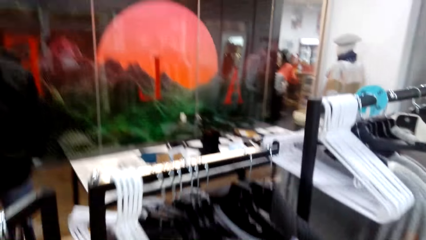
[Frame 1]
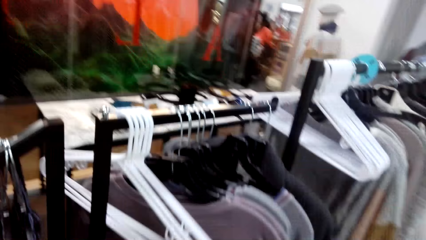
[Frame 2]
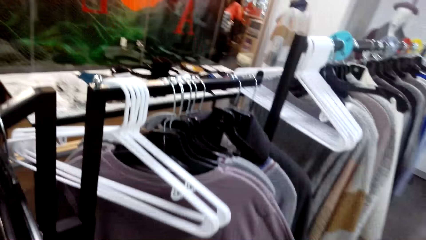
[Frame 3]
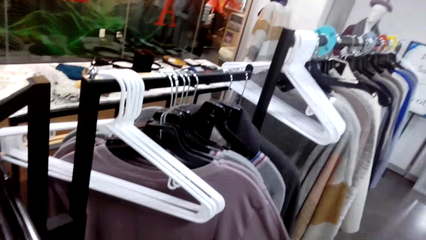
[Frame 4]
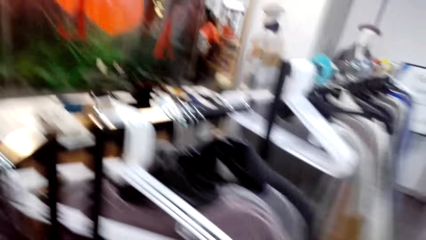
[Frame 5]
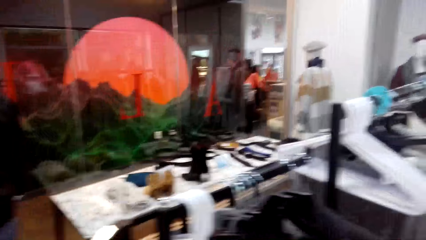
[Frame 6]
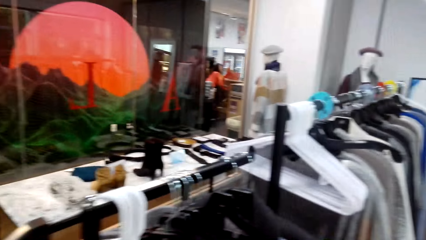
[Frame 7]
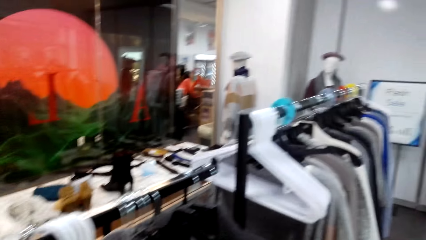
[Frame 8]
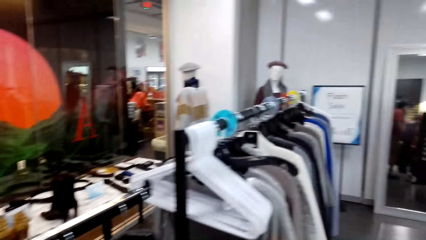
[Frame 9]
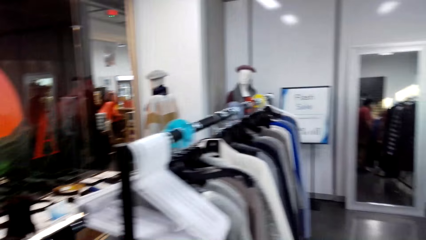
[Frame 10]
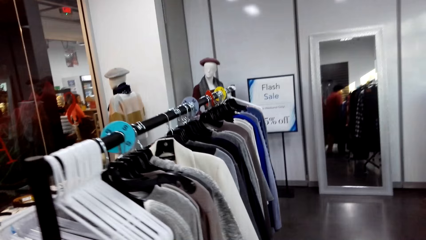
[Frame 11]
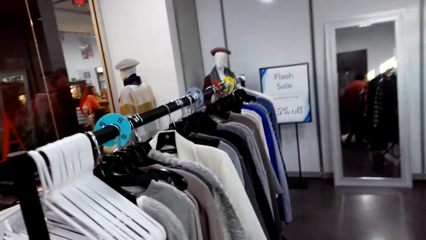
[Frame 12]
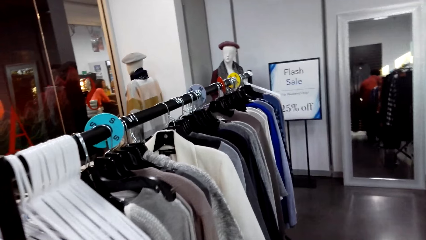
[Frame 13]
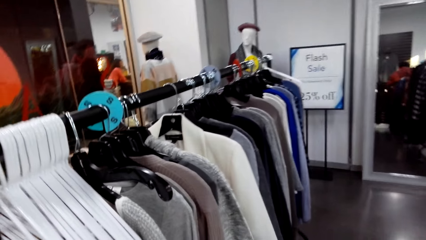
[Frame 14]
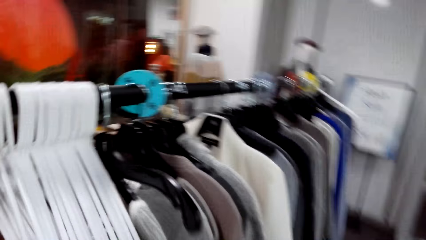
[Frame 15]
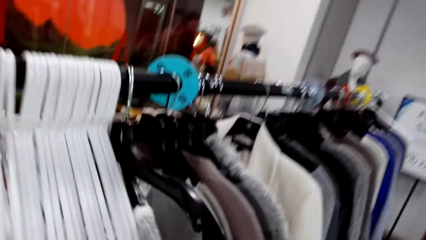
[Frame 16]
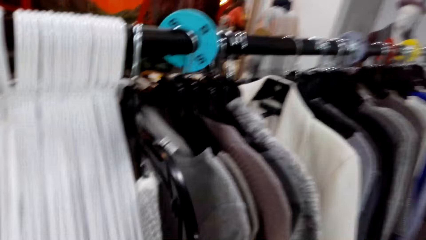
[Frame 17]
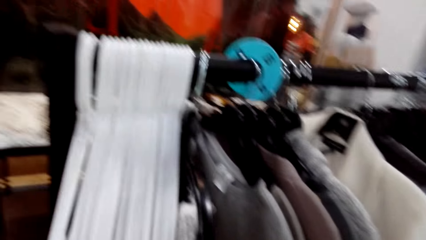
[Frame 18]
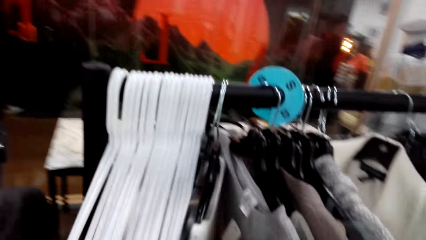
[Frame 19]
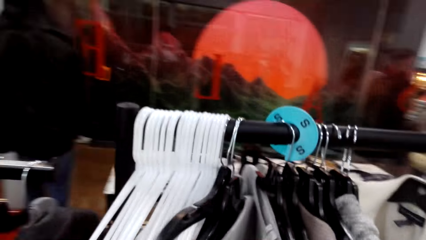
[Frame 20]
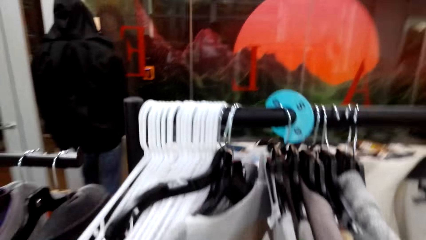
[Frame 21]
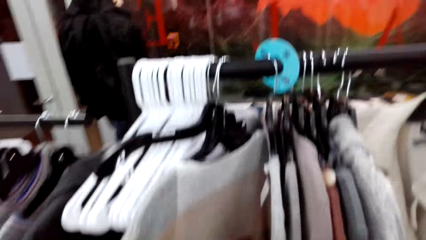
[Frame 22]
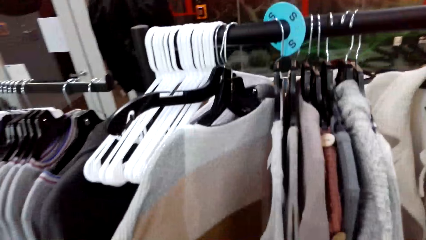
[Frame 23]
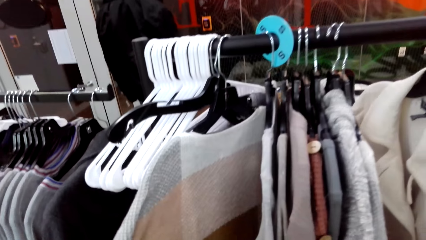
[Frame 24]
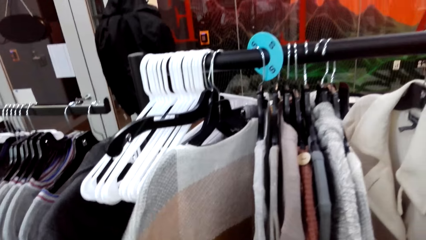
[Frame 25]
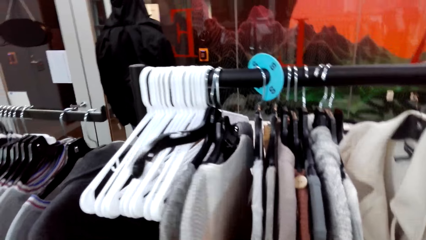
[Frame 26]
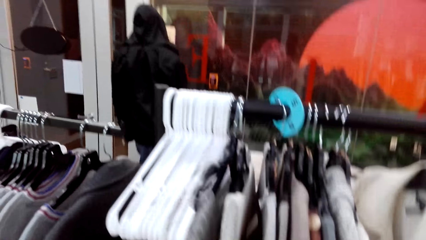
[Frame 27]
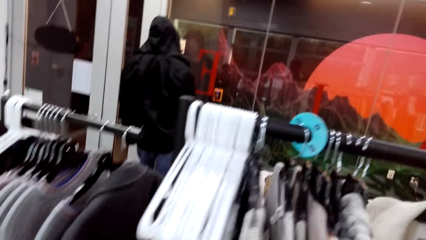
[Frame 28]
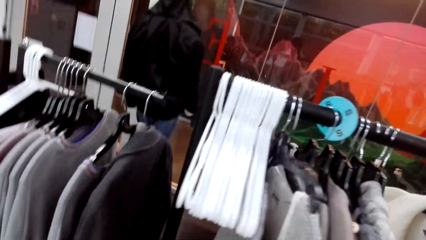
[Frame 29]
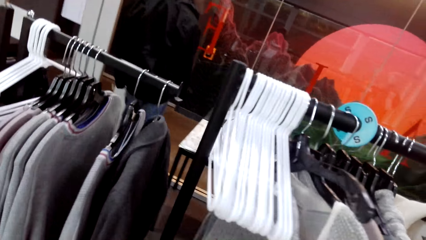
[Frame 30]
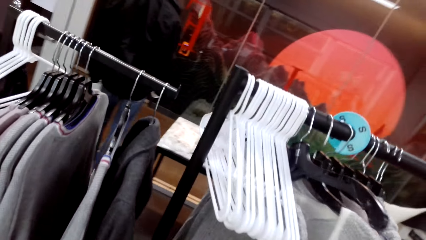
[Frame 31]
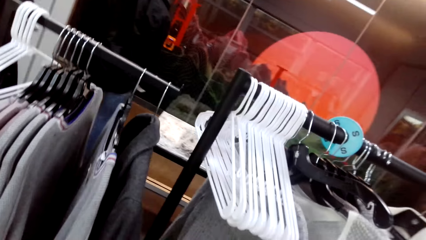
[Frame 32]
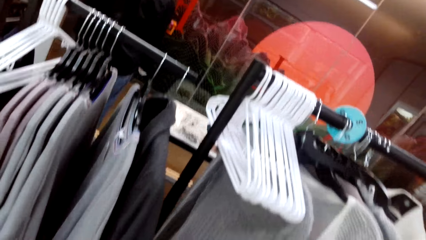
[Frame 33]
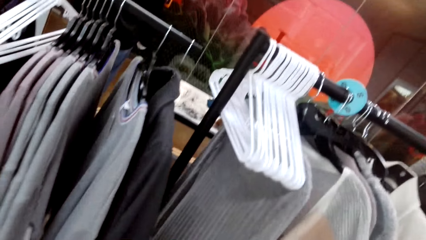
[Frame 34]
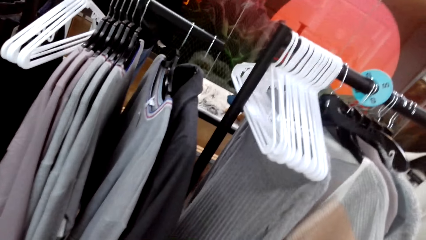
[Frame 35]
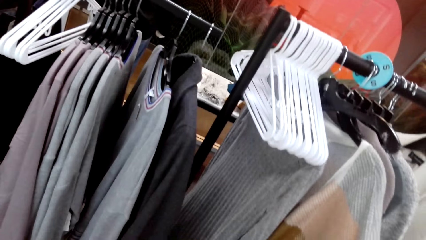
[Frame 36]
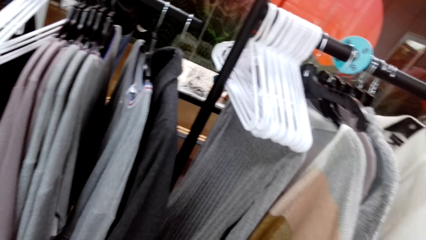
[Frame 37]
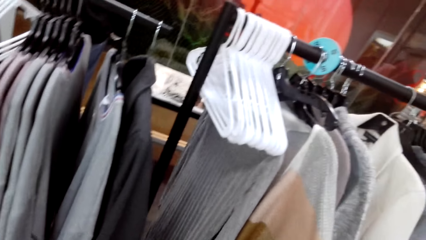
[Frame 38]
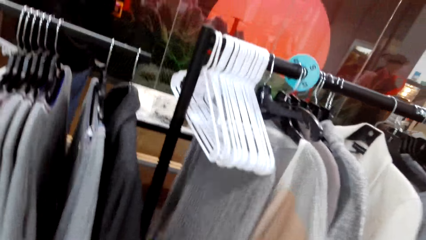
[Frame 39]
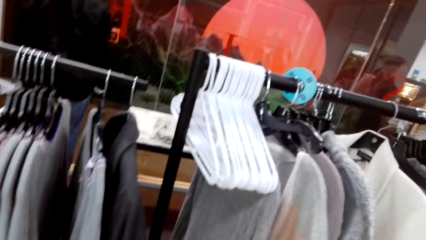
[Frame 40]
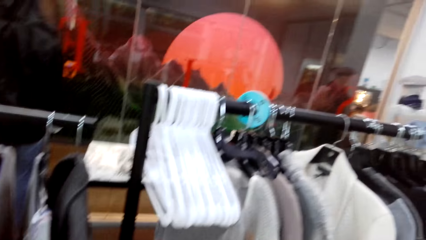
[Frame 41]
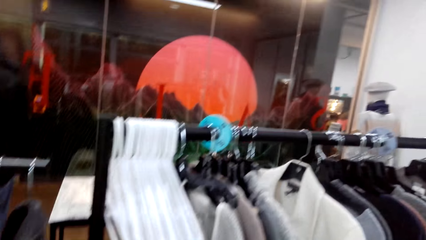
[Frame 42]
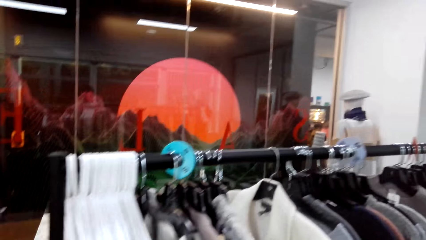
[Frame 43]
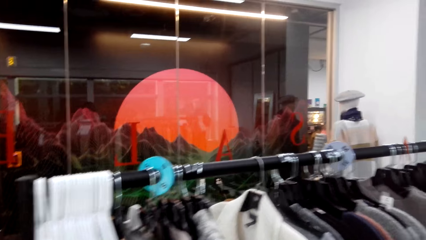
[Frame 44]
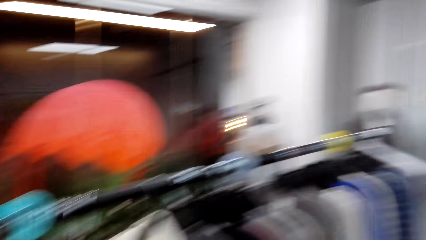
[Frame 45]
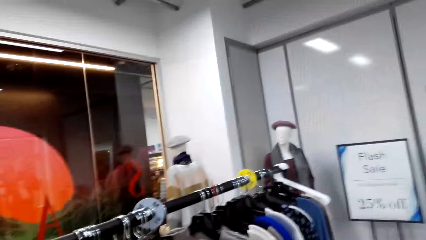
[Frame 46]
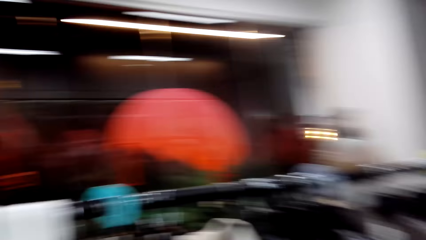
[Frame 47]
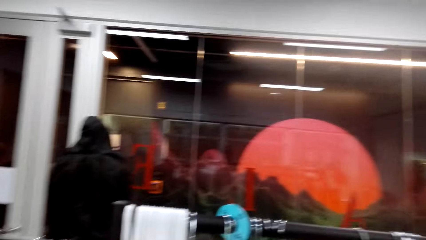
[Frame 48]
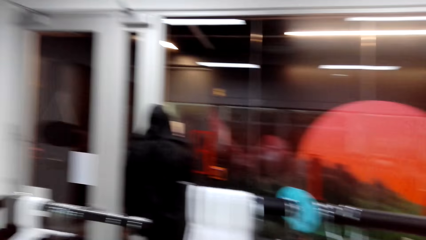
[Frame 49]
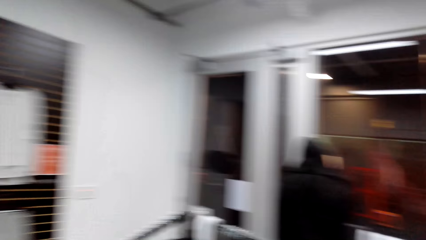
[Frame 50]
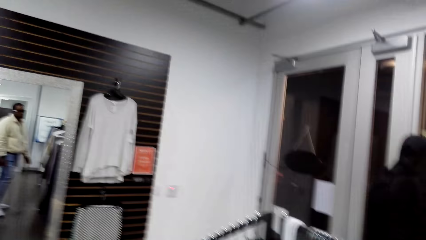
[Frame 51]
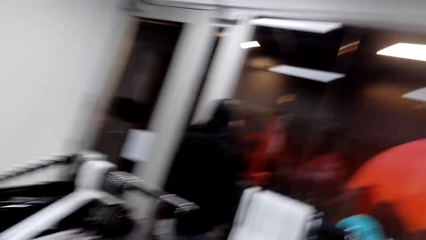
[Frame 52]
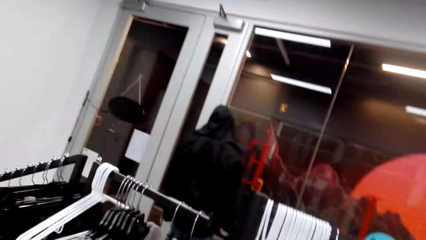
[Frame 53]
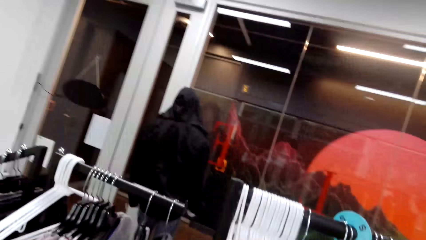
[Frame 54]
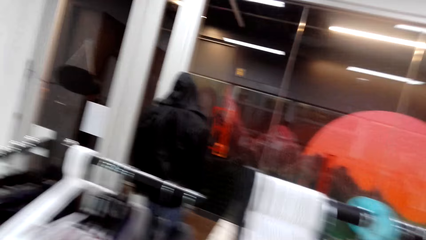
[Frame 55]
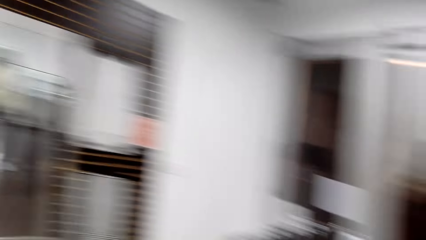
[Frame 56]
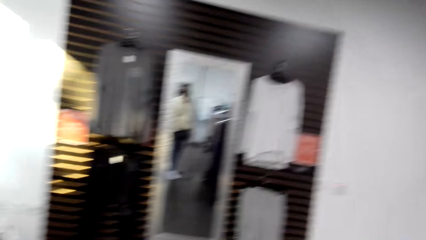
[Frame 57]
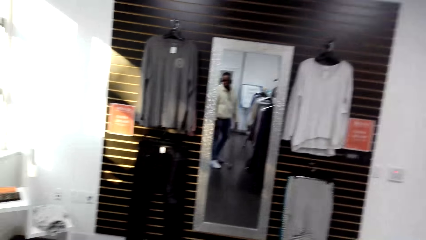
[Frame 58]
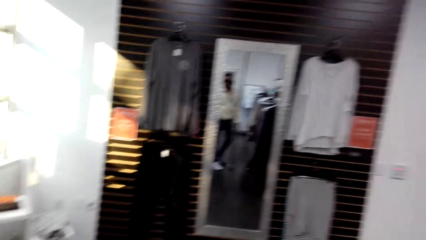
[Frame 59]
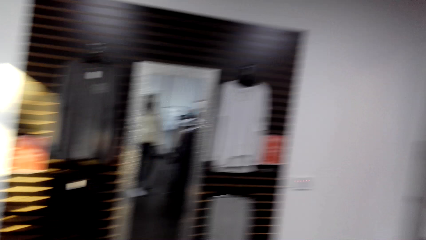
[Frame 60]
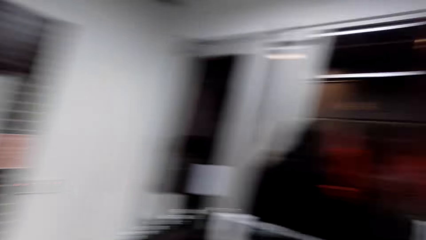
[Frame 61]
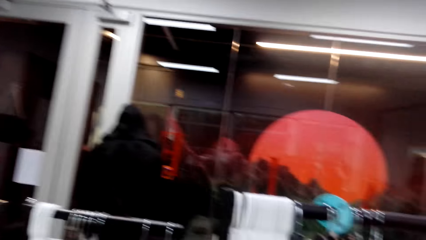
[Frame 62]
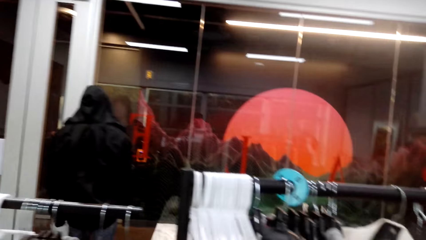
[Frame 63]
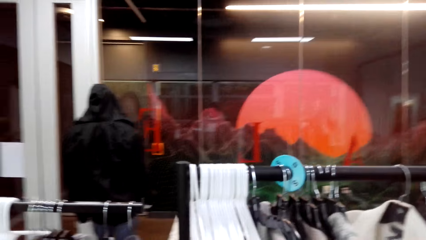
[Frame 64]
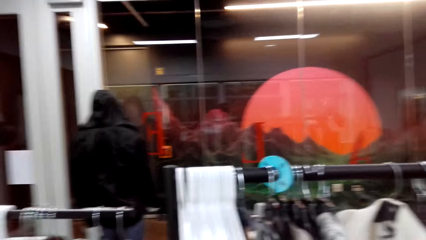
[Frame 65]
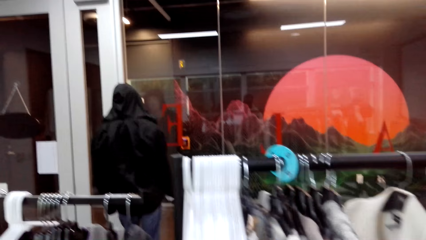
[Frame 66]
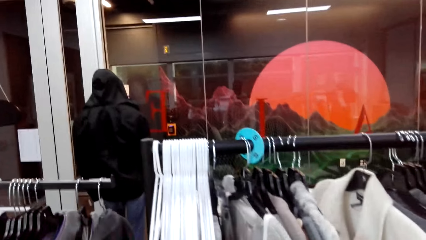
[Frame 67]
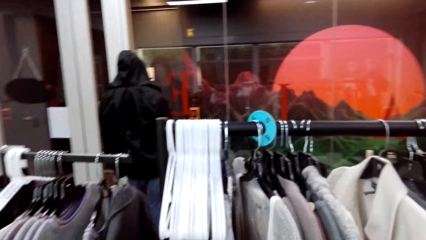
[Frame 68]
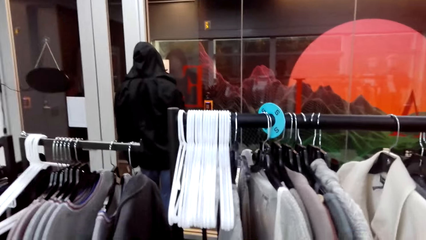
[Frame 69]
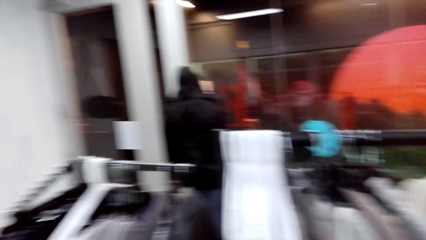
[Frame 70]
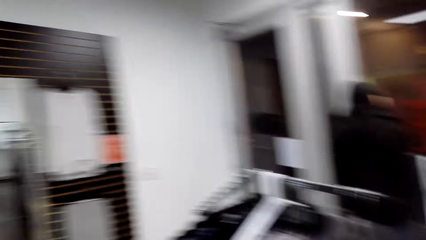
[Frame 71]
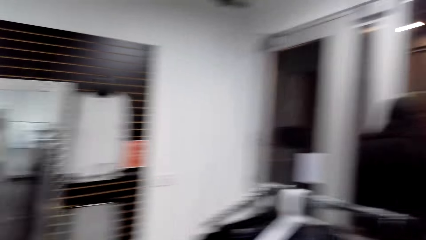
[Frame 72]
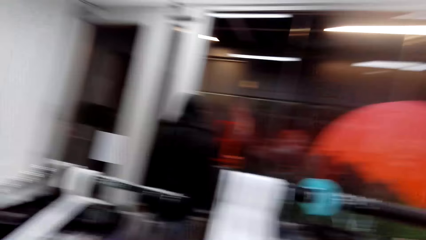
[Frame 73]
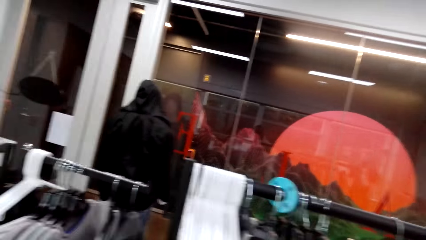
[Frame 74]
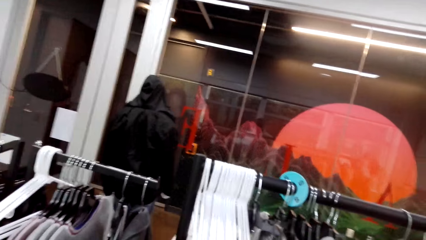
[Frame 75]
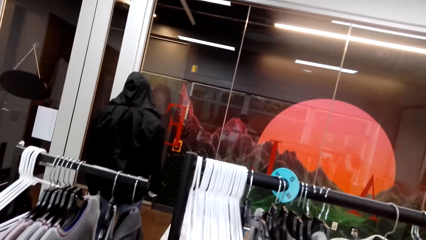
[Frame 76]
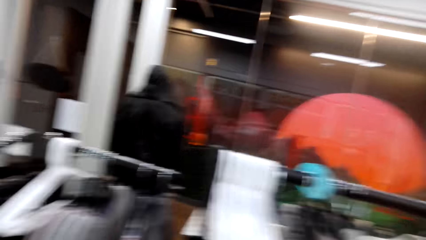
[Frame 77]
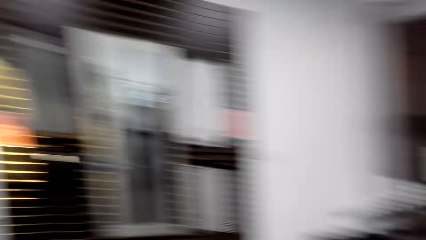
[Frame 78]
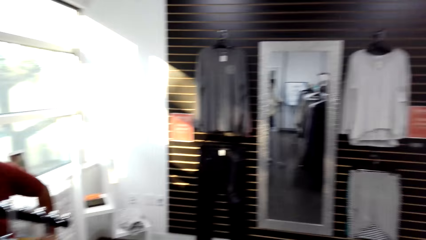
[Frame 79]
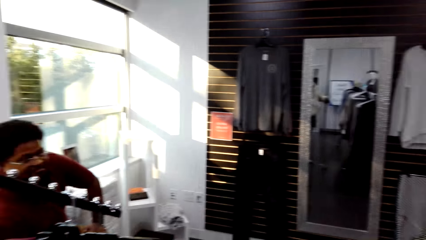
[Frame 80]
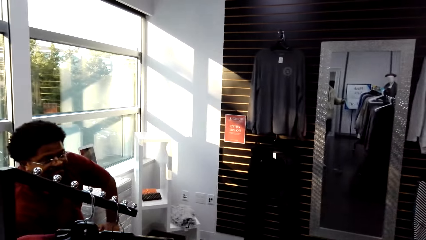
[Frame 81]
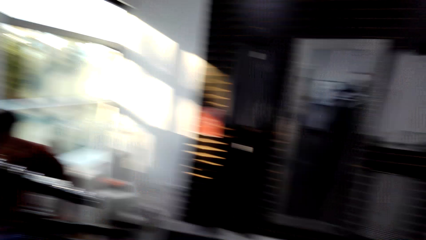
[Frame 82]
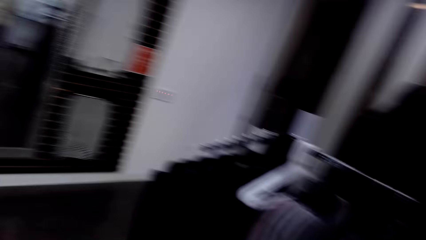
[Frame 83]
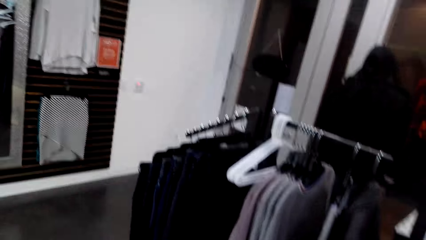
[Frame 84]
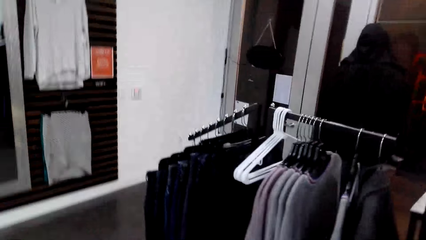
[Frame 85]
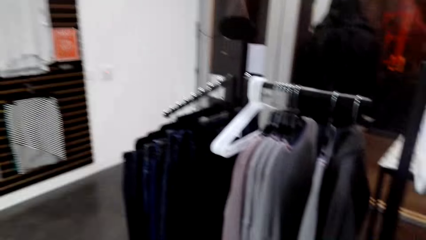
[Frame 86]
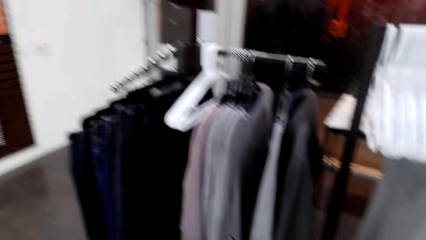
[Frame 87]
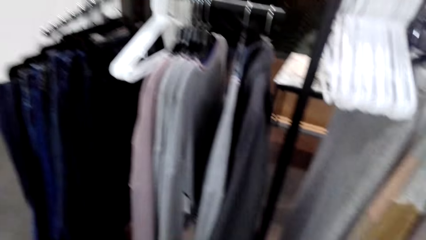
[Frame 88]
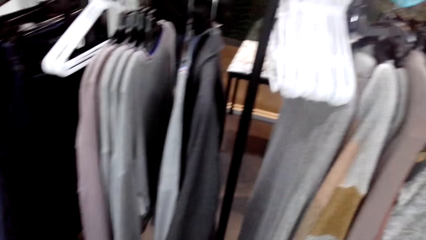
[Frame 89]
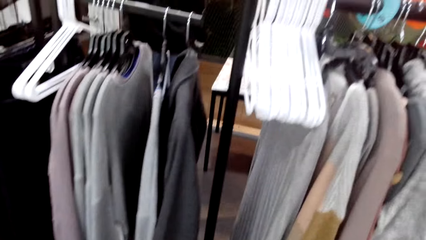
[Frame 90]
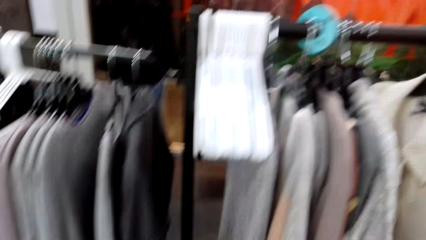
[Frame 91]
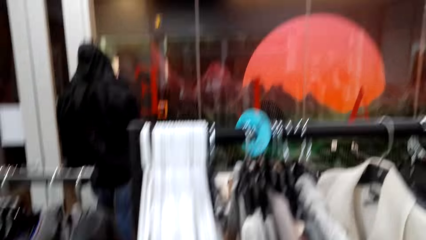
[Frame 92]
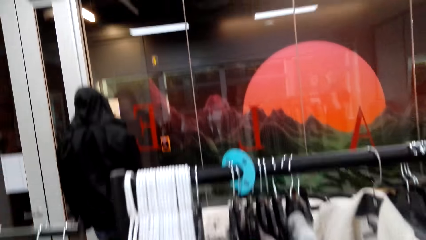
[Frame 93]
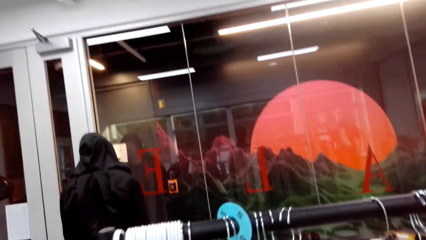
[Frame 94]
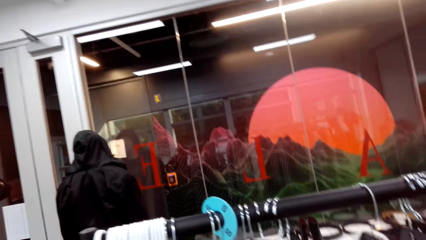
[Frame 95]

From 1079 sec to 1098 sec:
The camera wearer talks with a cashier, walks in the boutique, and holds a sweater. The cashier talks with the camera wearer. The camera wearer moves cloths. They look around. They talk with the cashier. They look around. They dialogue with the cashier.
